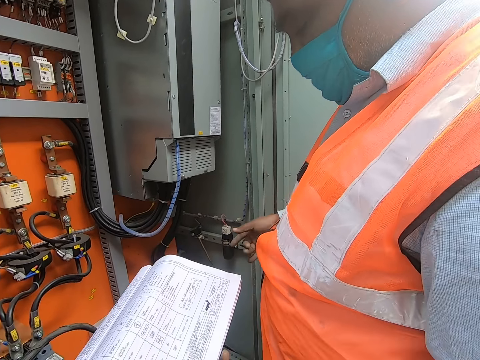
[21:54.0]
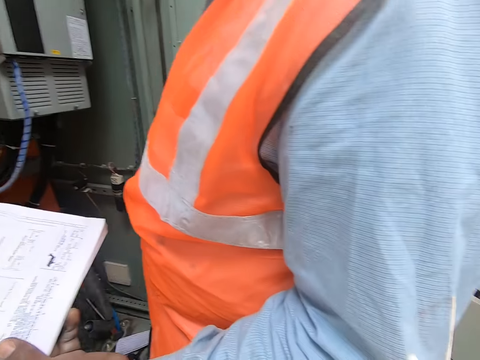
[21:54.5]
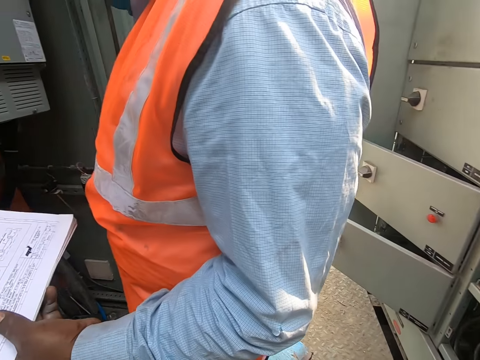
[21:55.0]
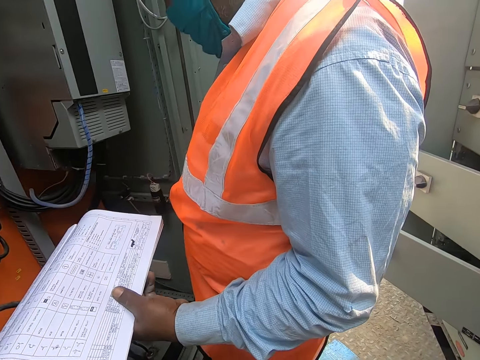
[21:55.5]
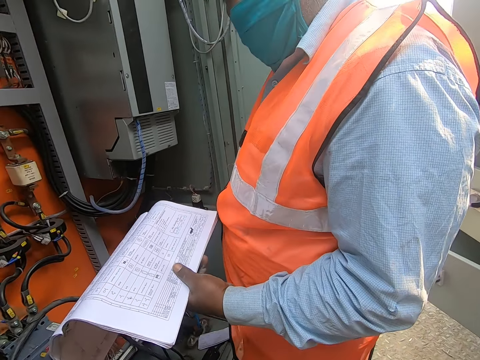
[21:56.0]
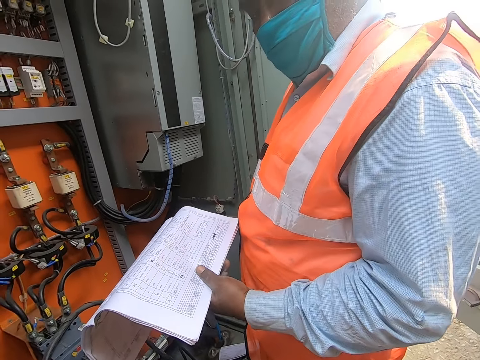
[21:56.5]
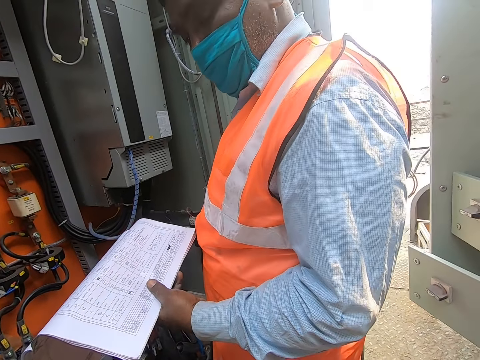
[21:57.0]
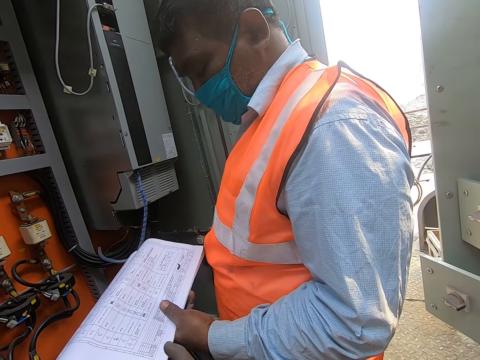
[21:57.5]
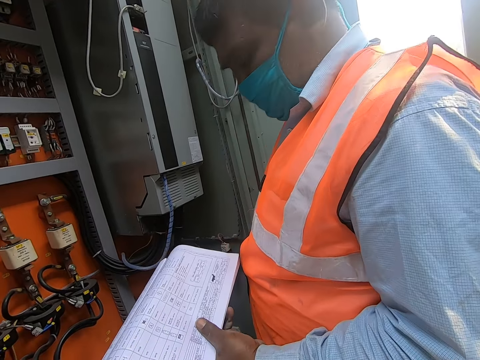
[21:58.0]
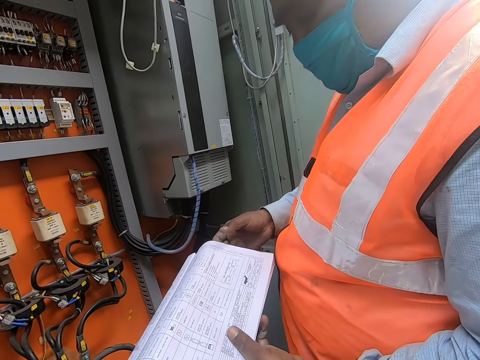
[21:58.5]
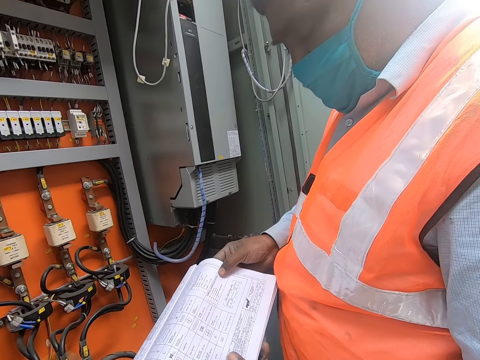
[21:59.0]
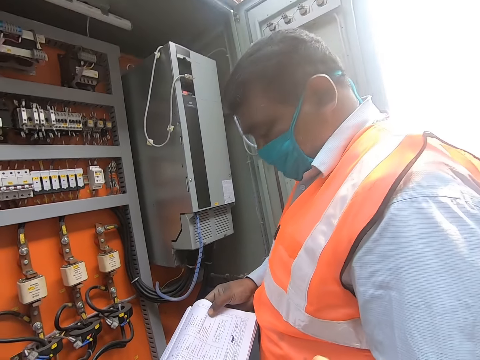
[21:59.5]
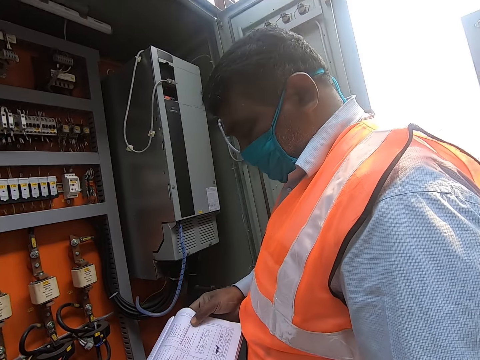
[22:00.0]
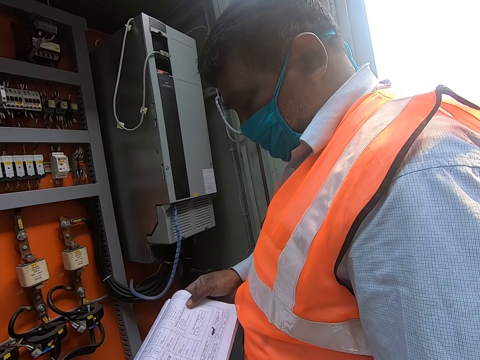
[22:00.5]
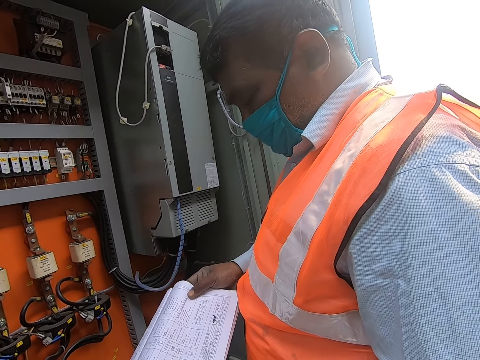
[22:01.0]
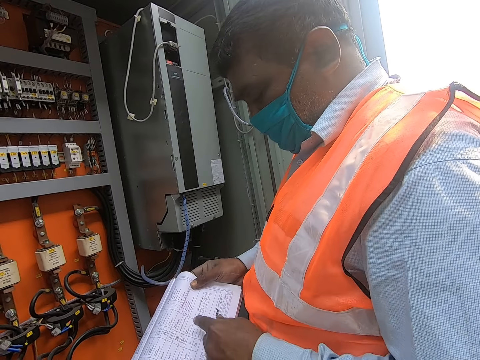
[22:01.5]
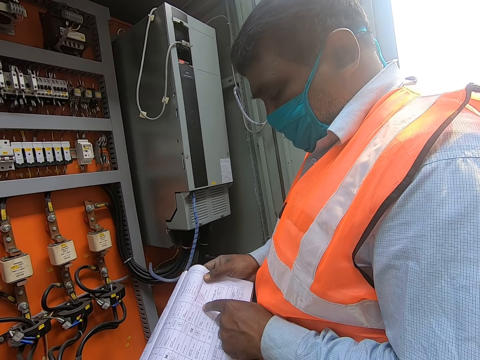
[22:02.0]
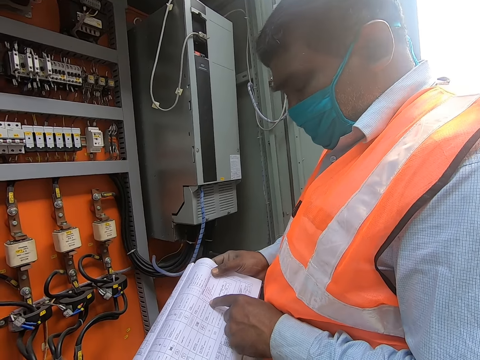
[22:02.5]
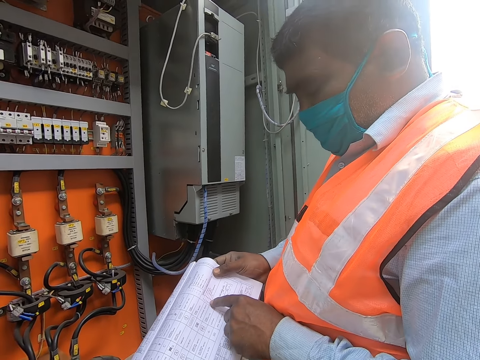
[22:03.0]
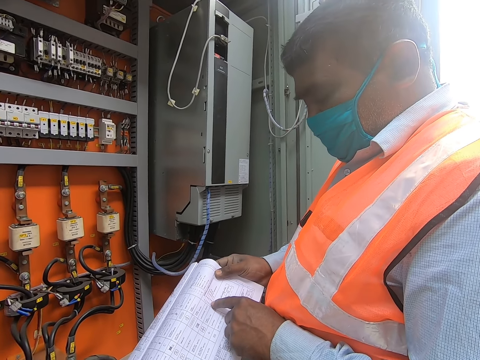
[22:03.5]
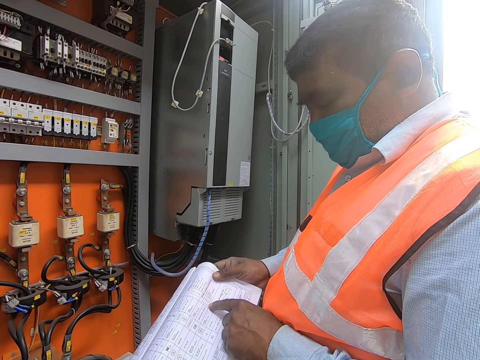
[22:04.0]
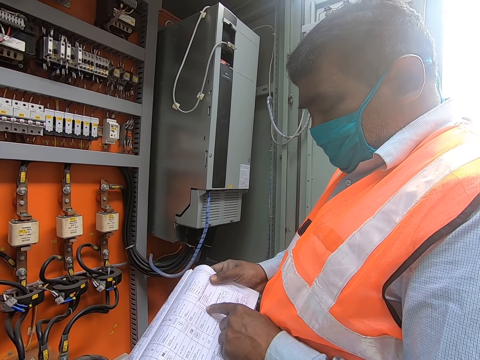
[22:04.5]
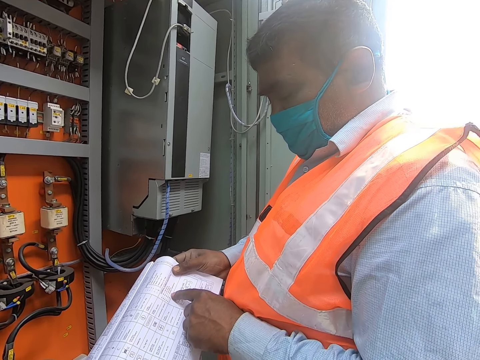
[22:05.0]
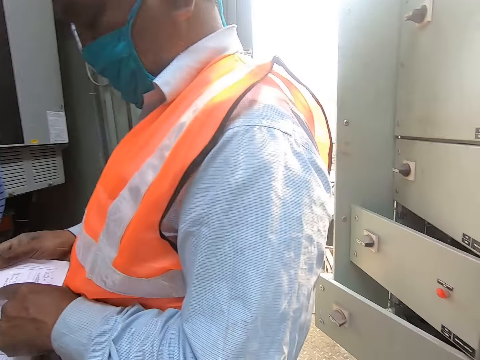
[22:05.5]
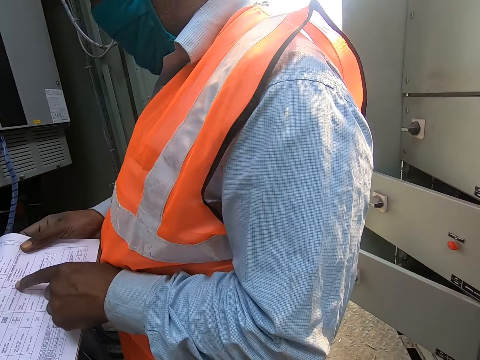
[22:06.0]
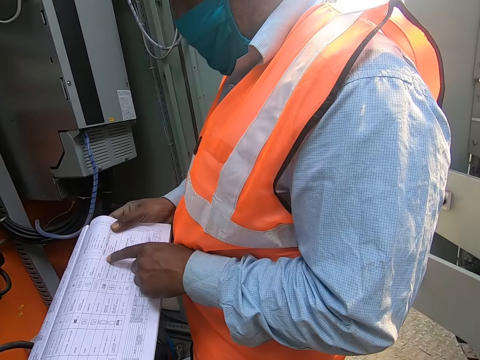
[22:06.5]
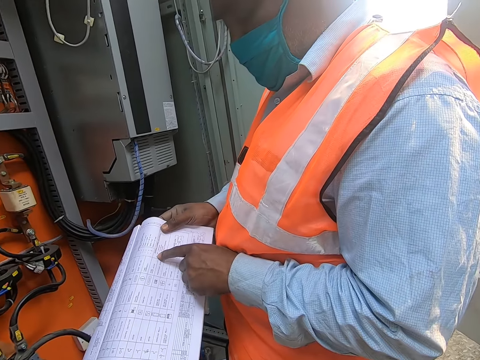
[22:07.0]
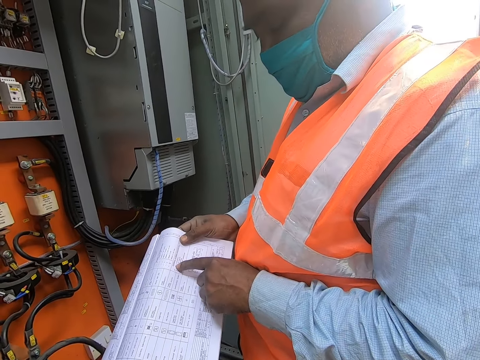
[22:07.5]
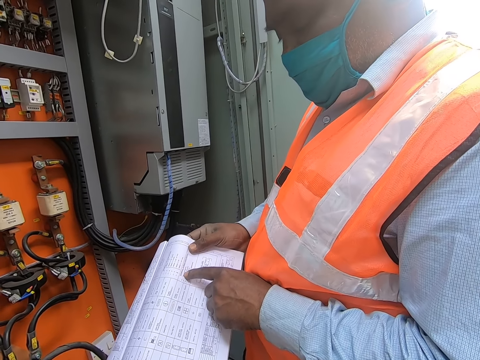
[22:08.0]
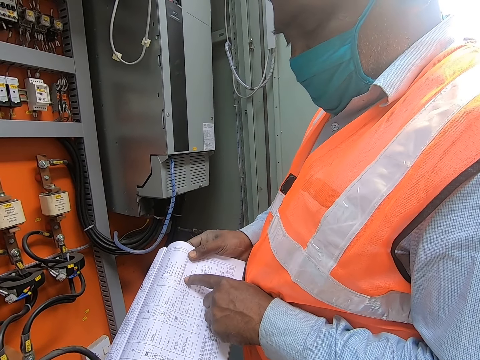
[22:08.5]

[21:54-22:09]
The camera wearer talks with a man. The man holds the manual with his hands. The man places his left index finger on the manual in his right hand. The man points to the paper. The camera wearer talks with the man.

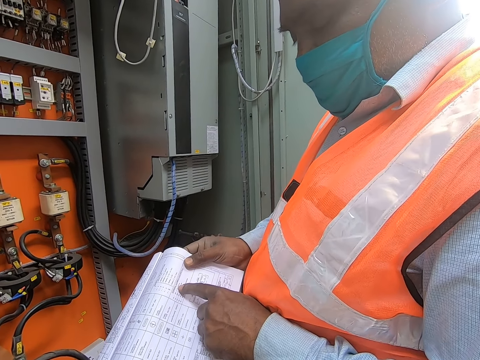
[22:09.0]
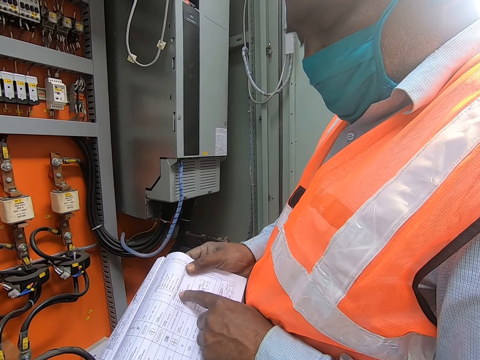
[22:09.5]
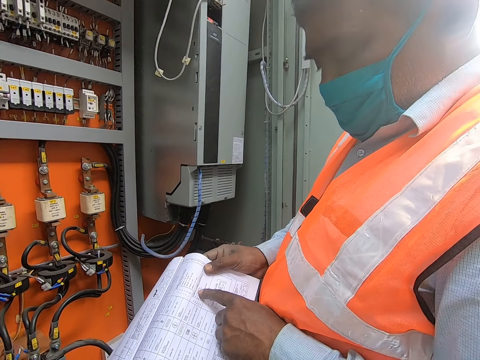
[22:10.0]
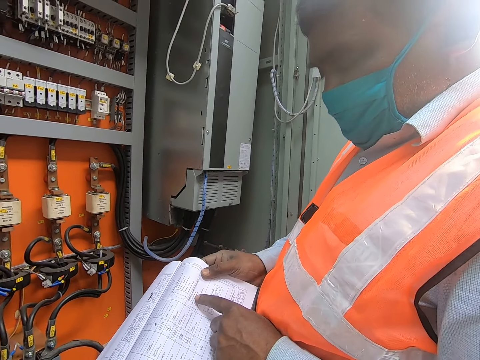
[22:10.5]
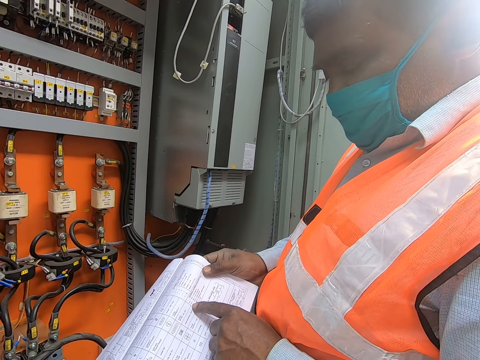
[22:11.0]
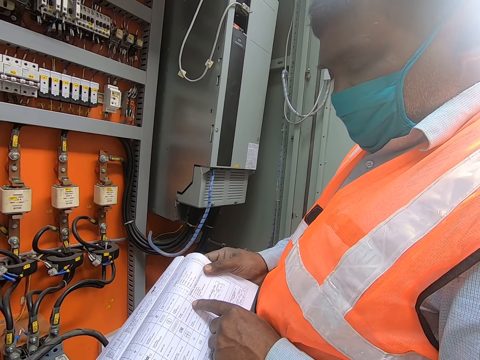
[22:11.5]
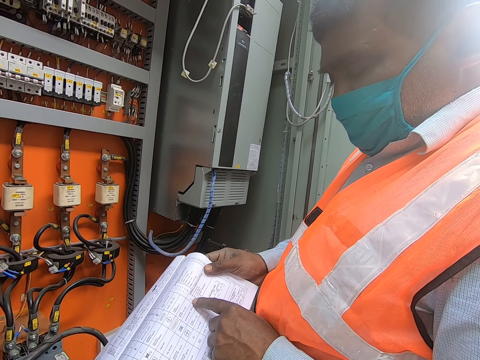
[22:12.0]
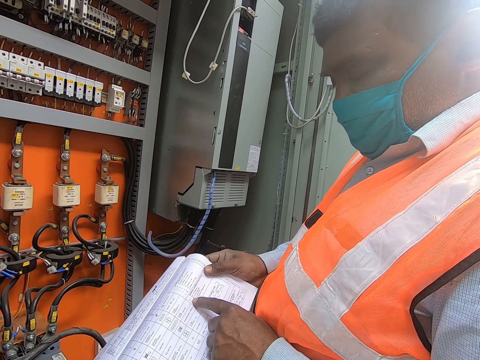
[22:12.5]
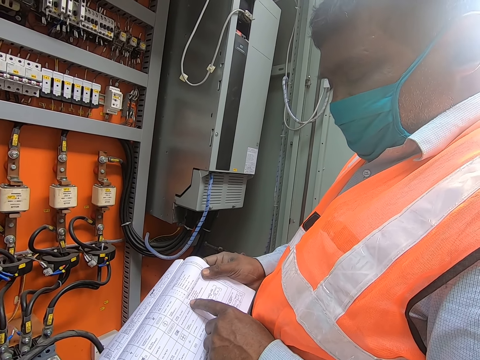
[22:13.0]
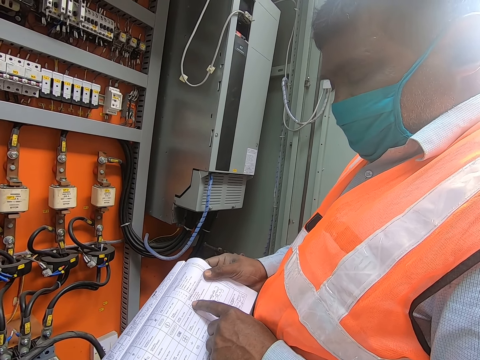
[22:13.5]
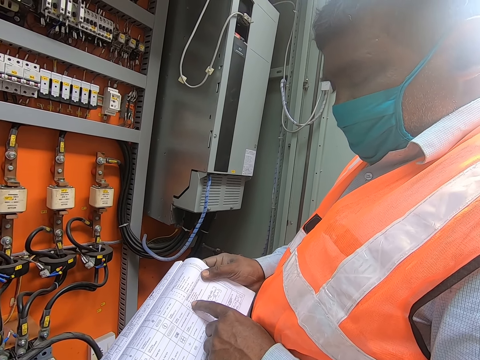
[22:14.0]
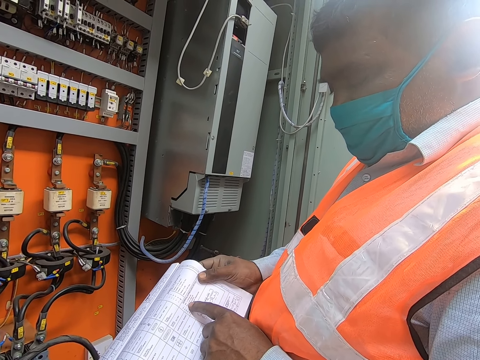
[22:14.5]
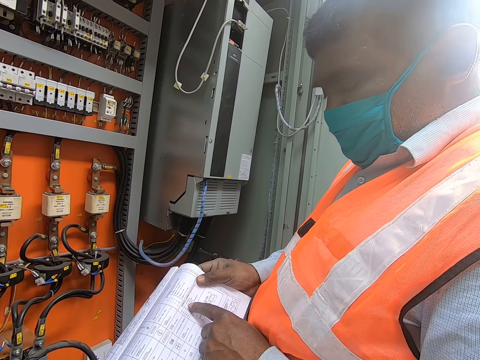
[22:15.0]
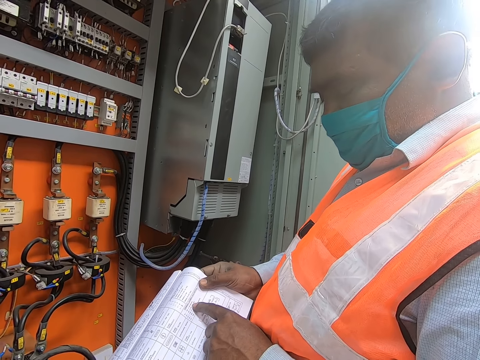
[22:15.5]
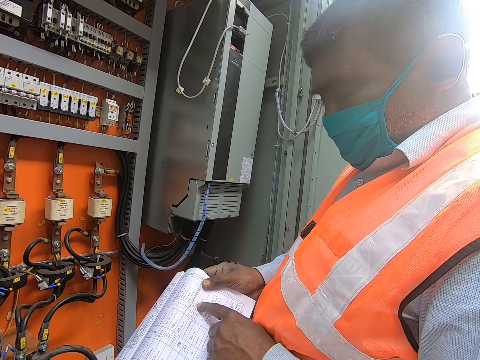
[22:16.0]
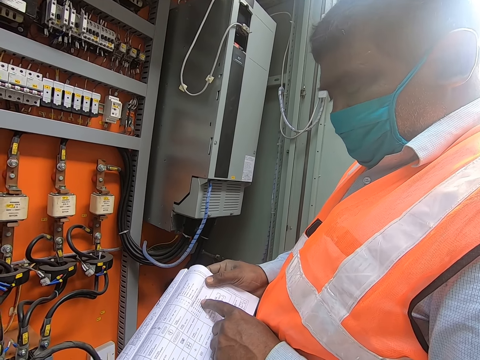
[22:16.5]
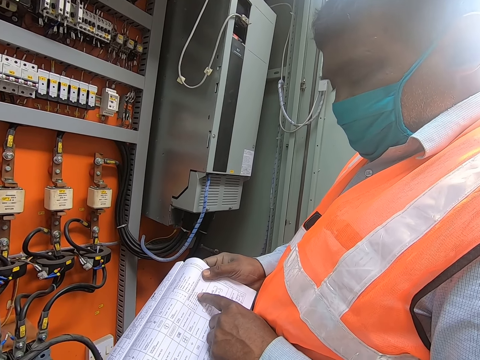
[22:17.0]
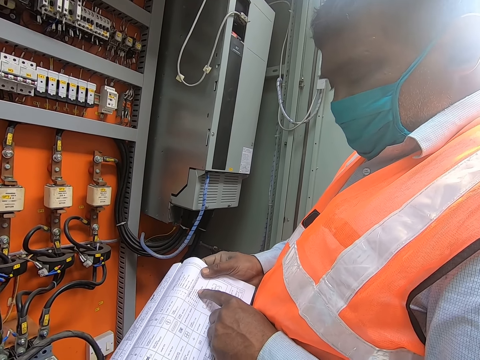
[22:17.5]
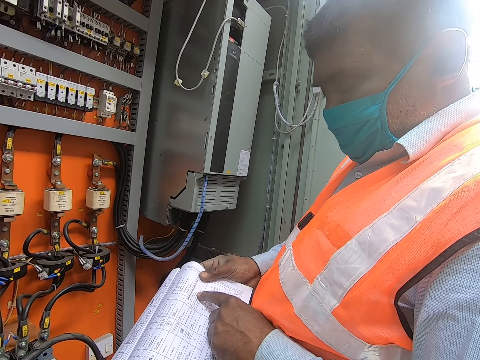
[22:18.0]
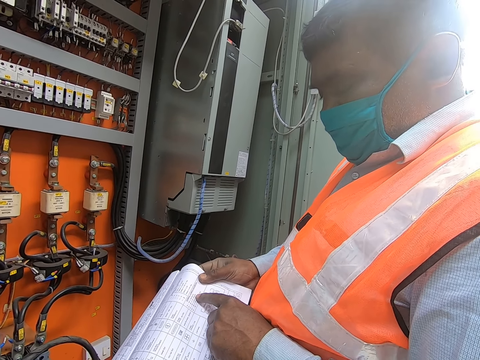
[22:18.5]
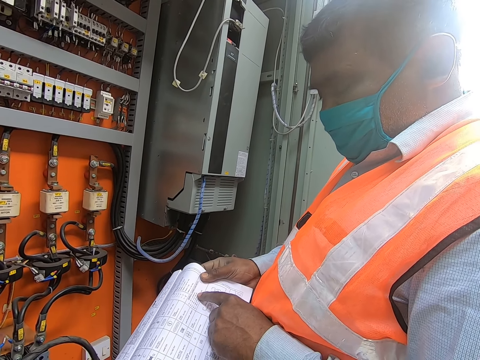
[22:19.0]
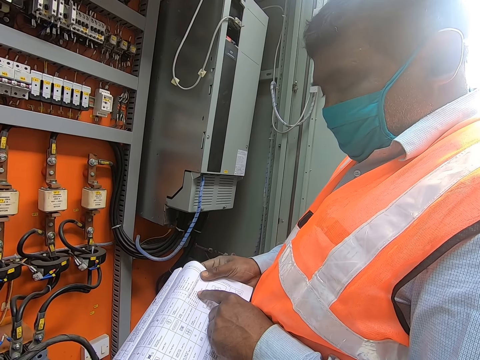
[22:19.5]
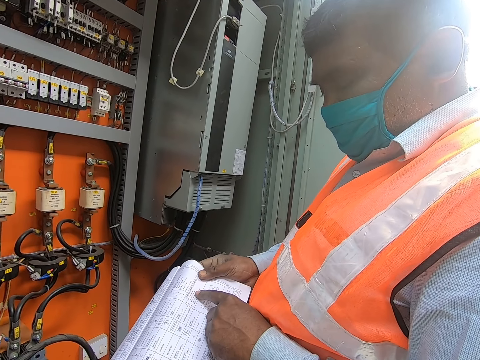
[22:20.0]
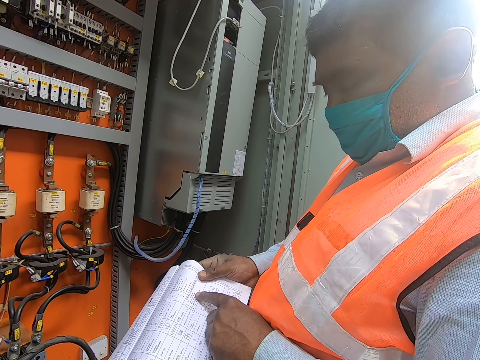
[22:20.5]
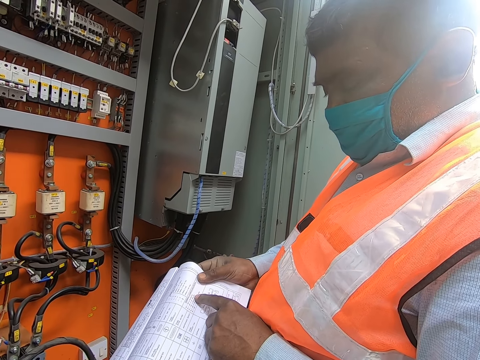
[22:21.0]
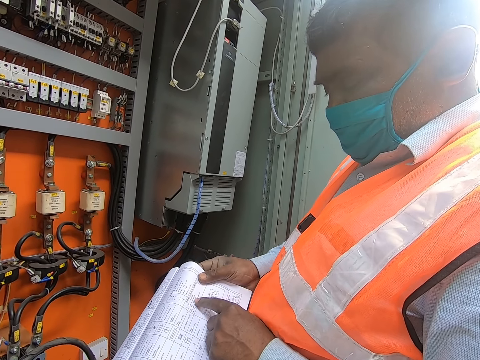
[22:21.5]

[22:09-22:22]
A man points to the paper. The man reads from the paper. The camera wearer talks with the man.
